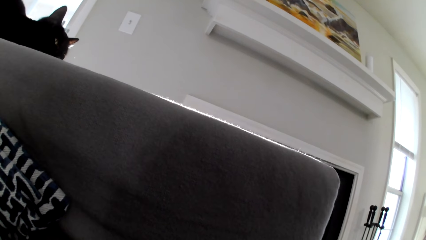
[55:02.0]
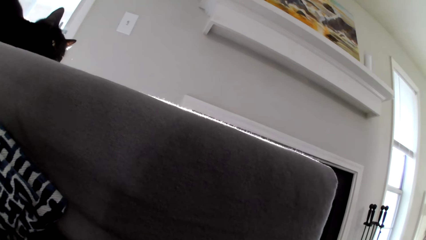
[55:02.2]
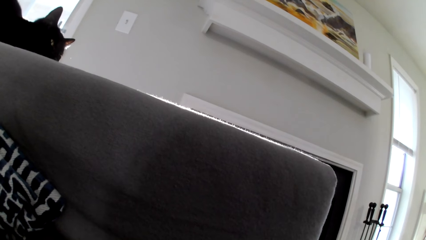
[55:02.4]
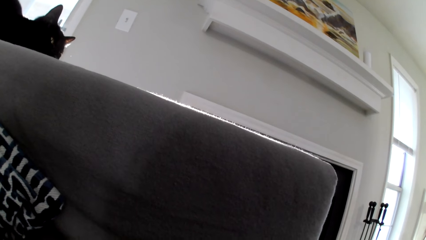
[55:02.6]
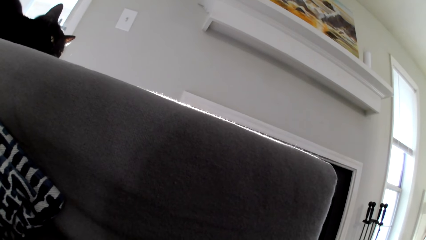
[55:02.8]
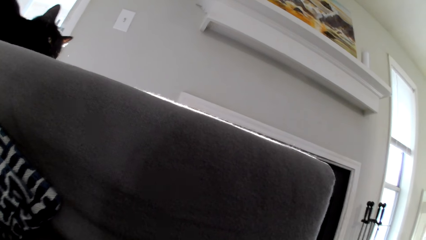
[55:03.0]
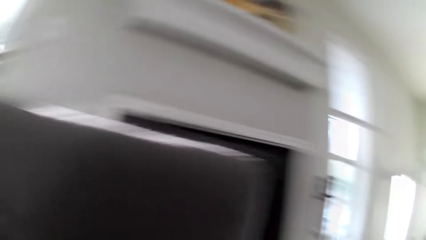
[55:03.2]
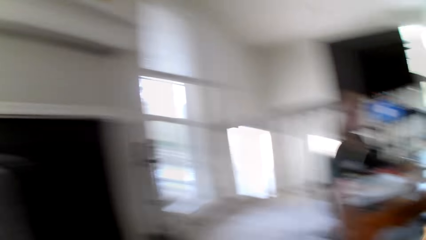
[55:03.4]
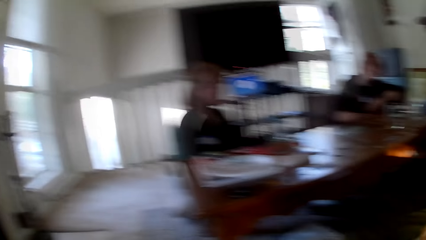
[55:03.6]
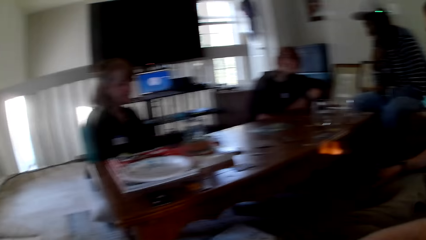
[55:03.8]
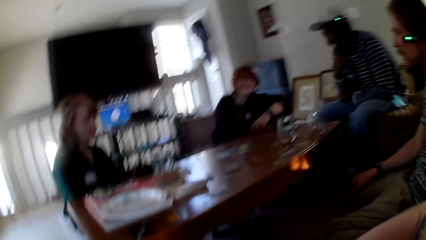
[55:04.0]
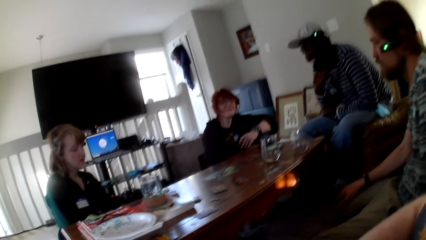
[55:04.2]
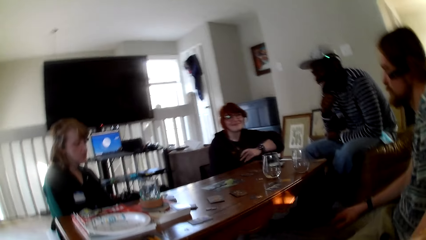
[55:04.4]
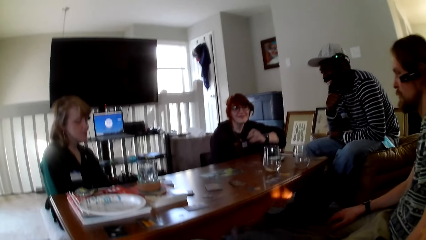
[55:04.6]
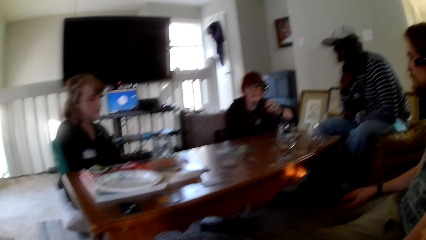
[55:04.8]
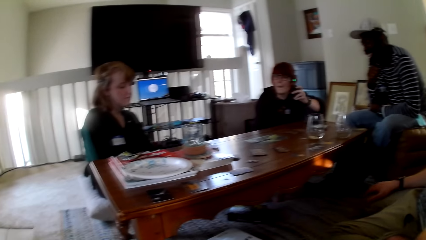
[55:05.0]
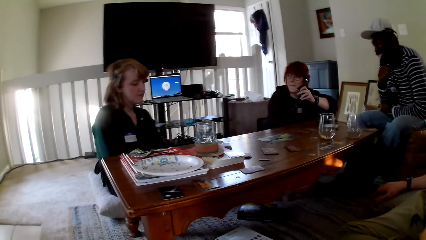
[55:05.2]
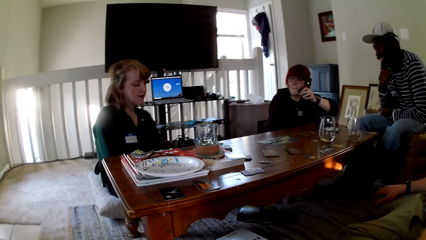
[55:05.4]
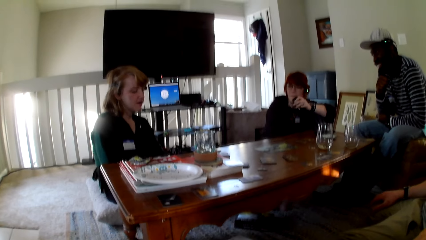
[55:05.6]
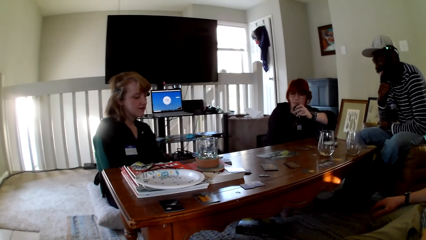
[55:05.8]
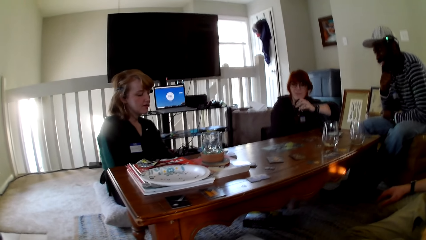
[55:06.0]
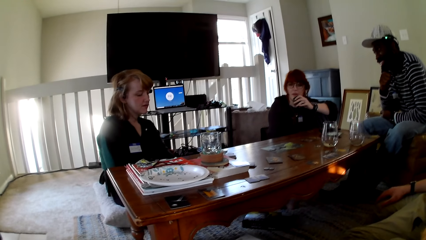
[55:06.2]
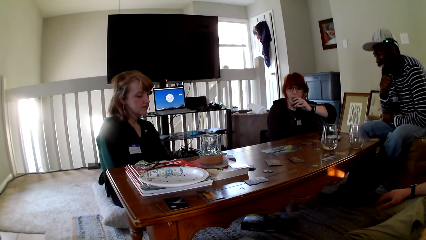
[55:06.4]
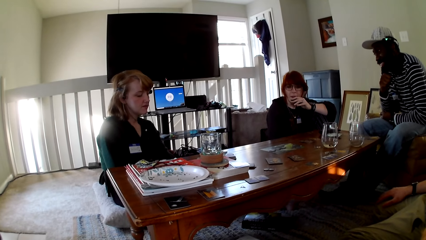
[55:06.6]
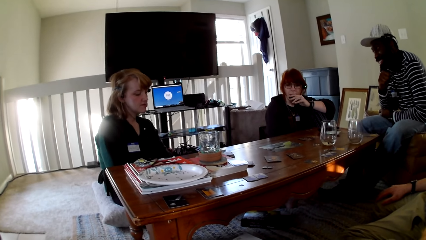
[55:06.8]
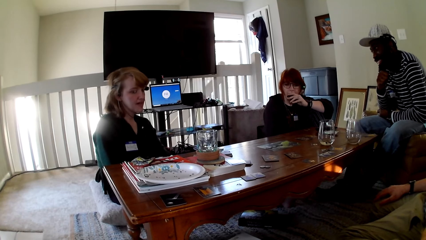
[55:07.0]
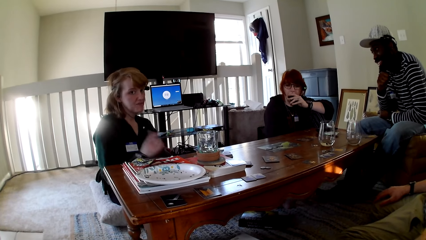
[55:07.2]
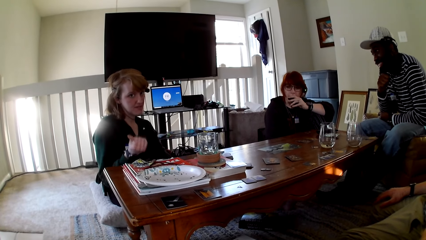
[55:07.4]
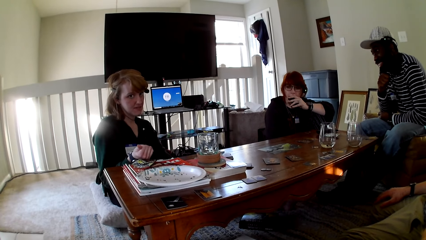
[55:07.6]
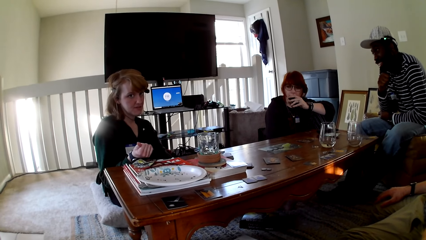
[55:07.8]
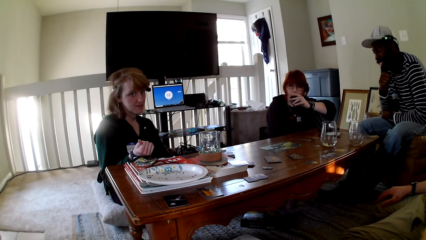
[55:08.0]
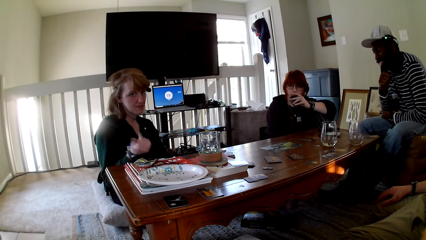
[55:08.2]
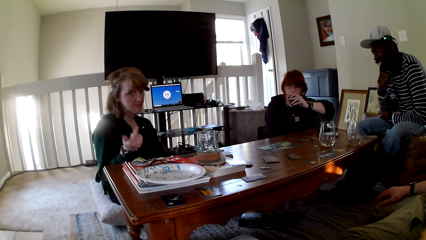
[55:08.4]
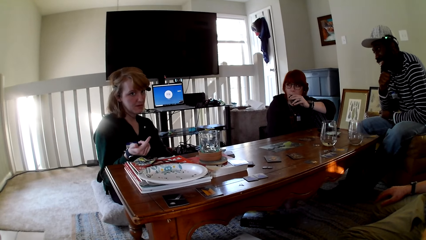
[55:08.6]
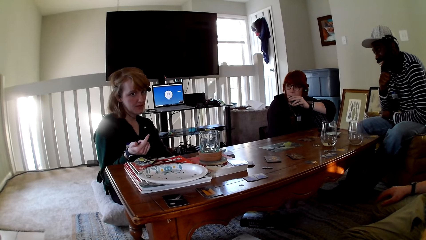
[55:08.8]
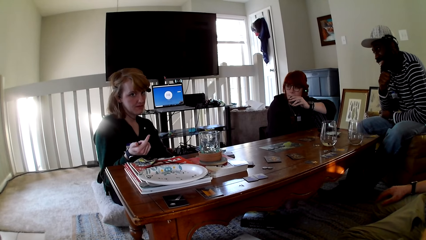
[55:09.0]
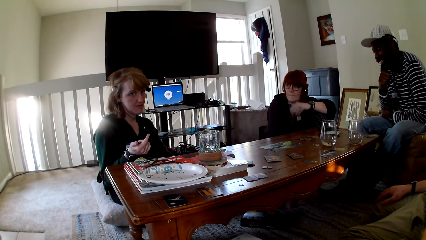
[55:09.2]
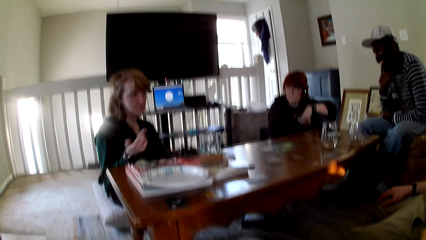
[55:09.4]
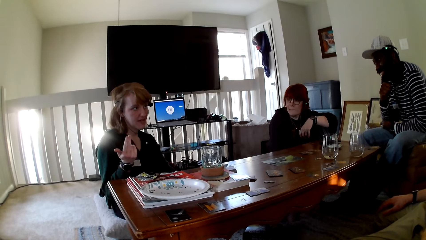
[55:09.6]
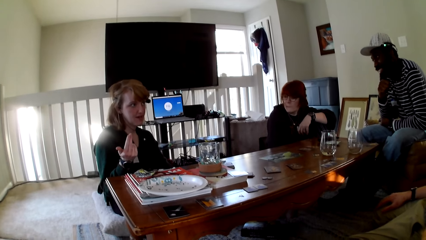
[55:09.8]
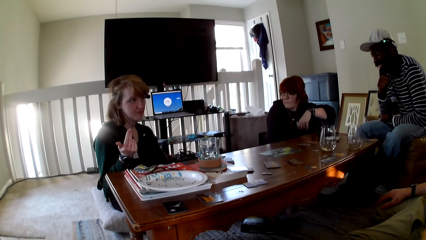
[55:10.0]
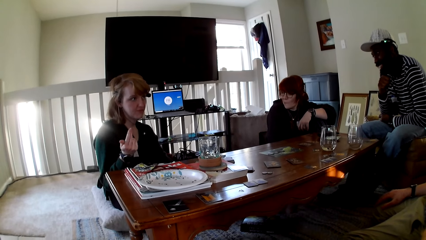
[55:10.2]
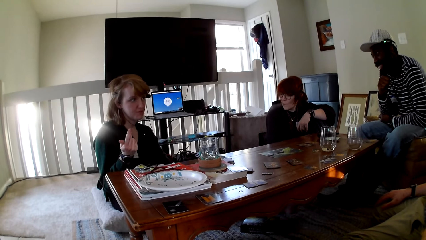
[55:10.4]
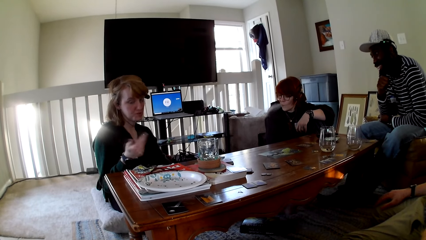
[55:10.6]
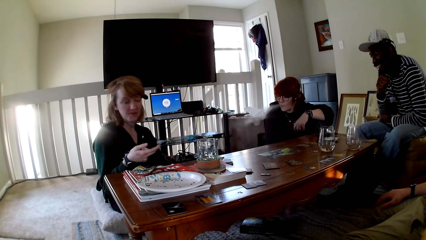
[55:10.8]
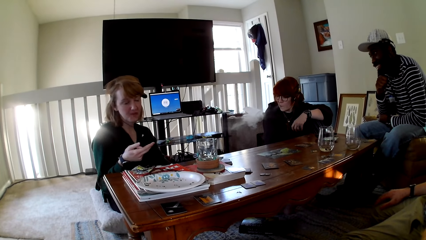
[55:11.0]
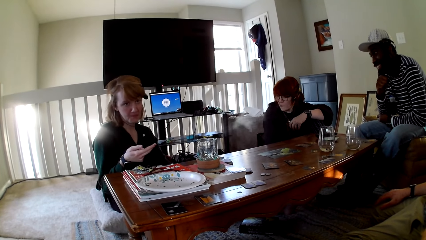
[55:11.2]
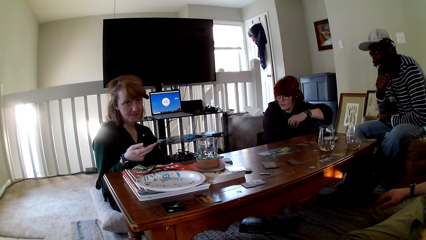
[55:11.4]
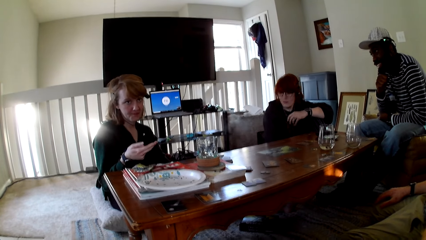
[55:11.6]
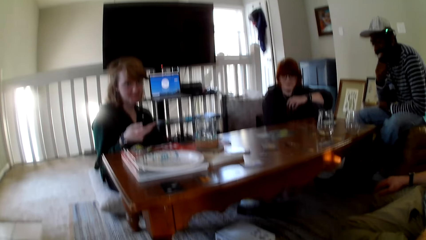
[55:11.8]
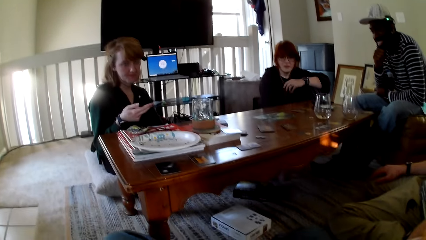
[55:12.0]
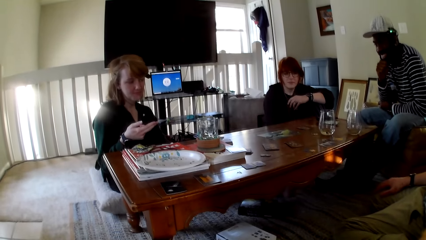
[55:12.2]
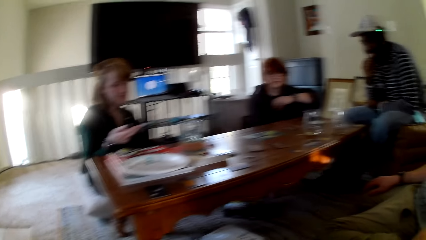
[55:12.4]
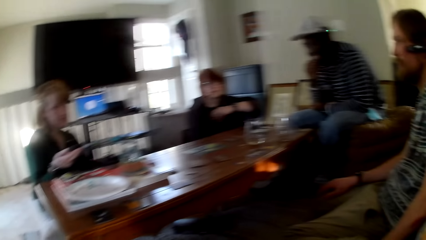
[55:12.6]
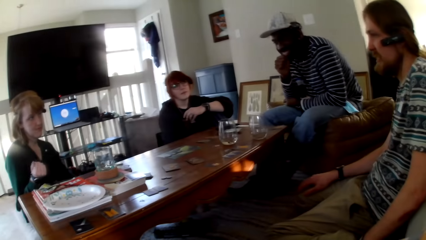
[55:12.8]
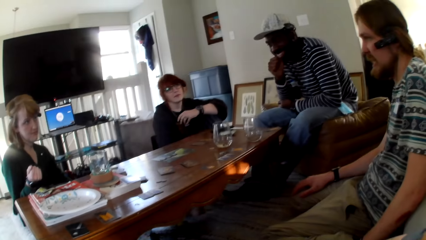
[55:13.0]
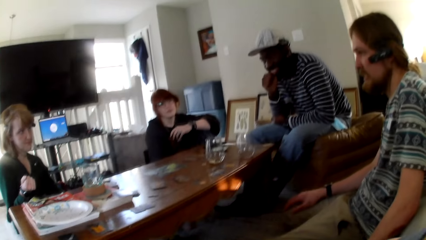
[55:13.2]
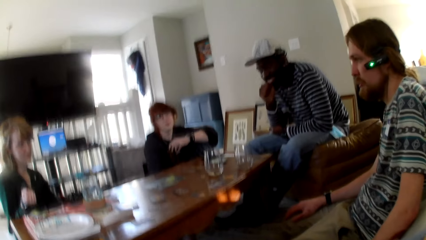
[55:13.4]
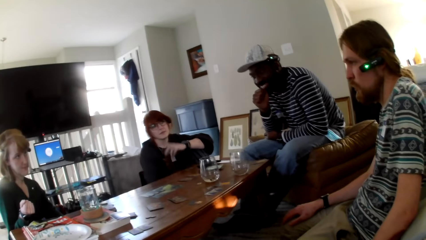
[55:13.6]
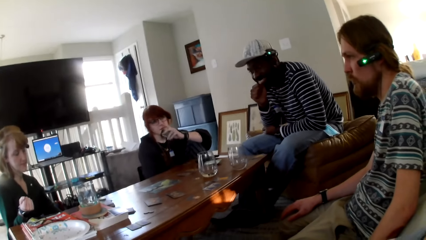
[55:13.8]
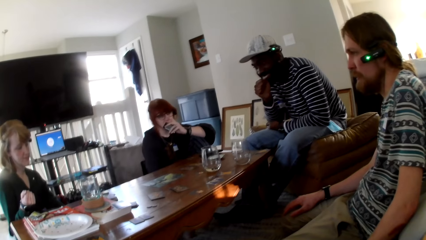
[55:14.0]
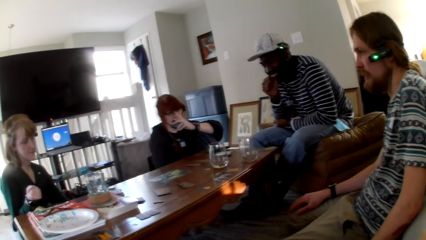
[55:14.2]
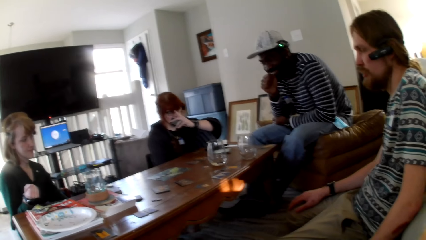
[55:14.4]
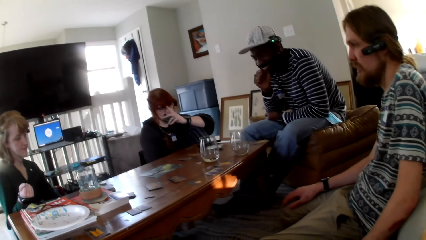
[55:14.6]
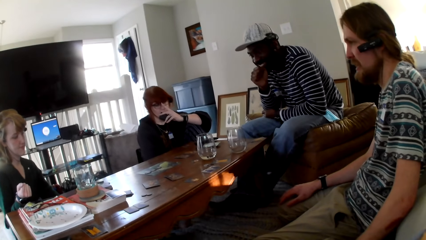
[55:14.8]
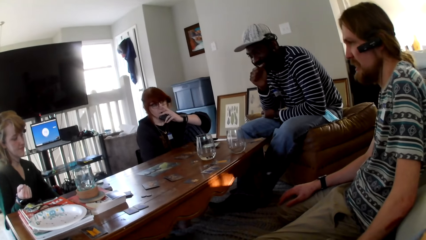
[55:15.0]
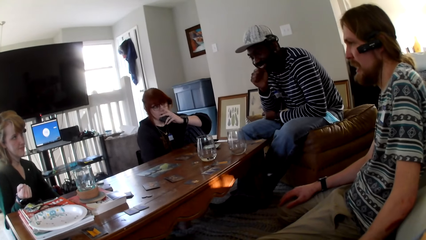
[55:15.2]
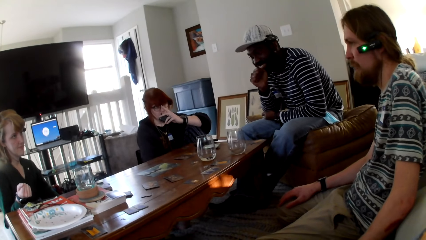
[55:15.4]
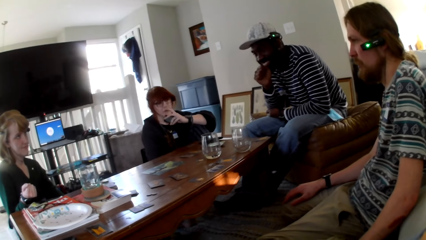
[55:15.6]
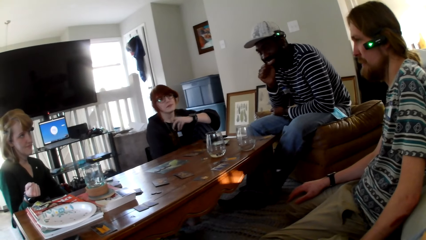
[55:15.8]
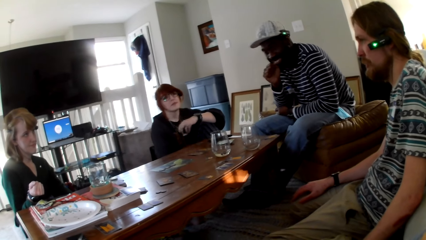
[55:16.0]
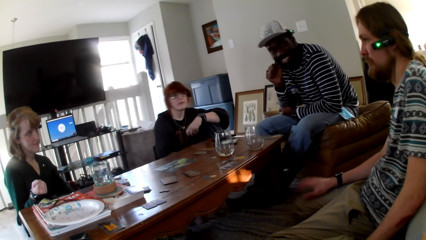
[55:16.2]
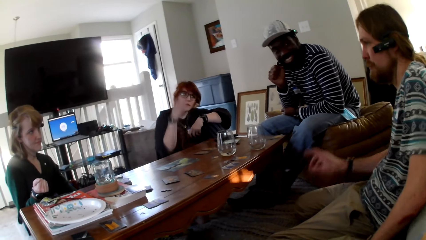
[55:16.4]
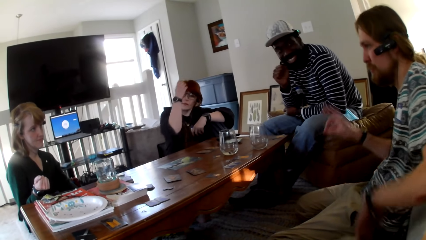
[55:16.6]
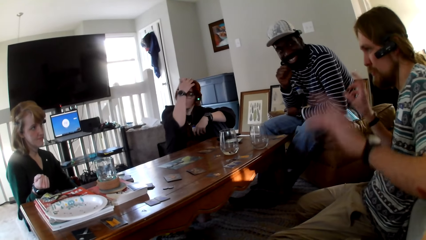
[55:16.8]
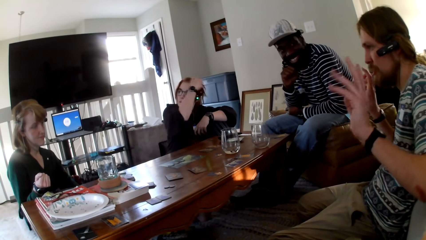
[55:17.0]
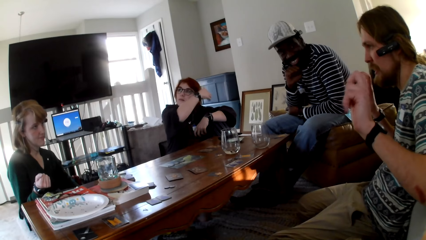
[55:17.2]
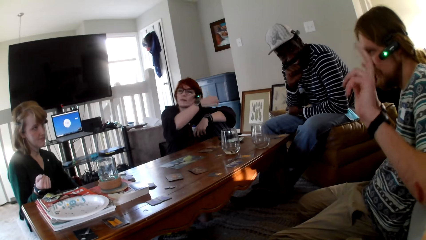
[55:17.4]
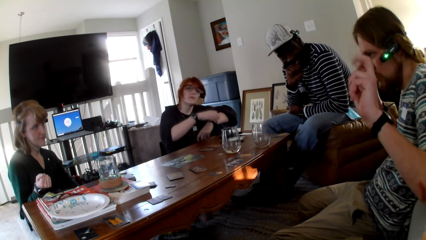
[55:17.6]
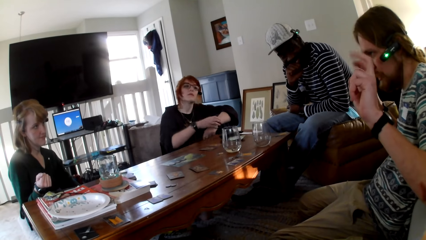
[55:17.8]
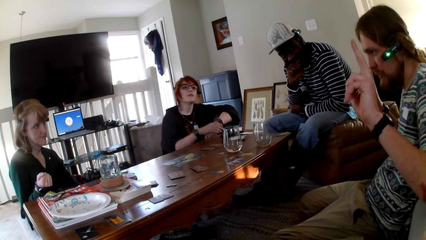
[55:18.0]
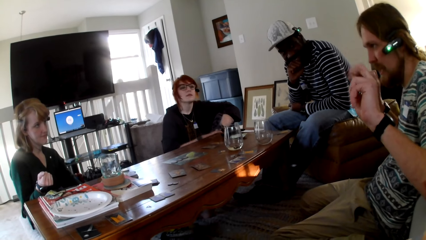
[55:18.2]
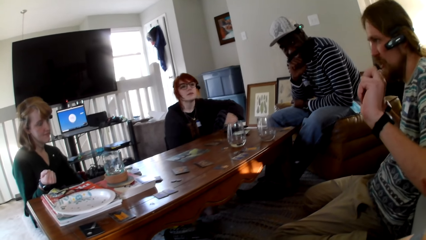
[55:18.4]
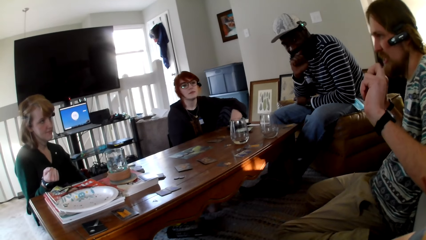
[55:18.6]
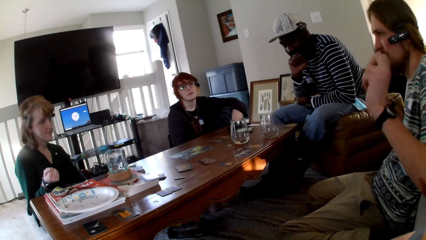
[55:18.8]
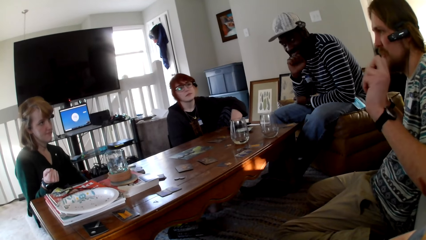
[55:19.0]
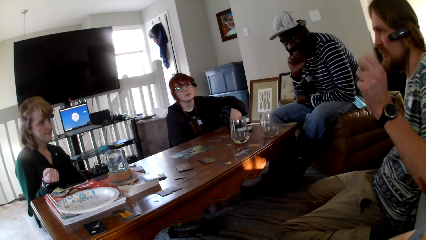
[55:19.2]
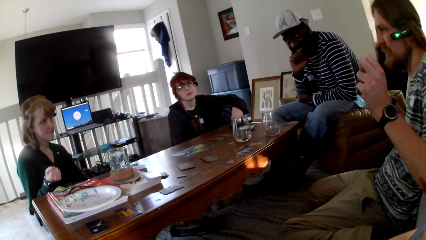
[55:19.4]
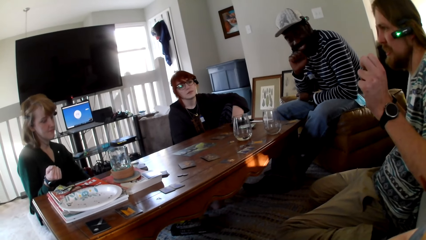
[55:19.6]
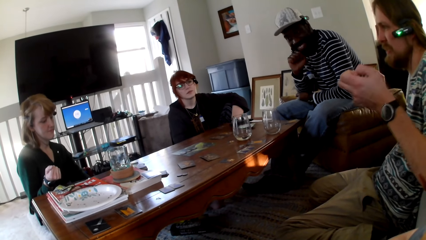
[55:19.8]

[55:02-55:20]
The camera wearer looks around. A woman converses with the camera wearer. A person smokes. Another person lifts up her right hand. A man responds to the woman. The first person smokes. A third person lifts up his left hand.
